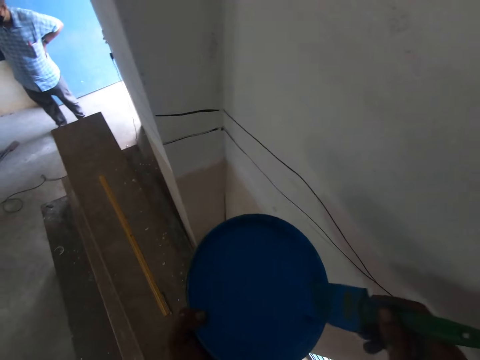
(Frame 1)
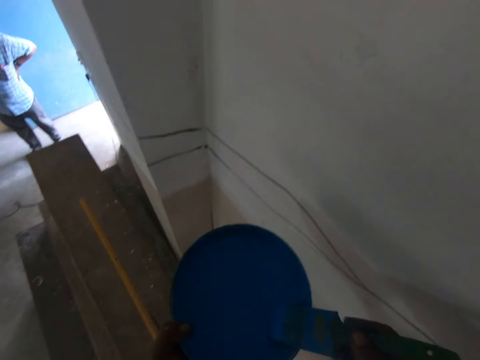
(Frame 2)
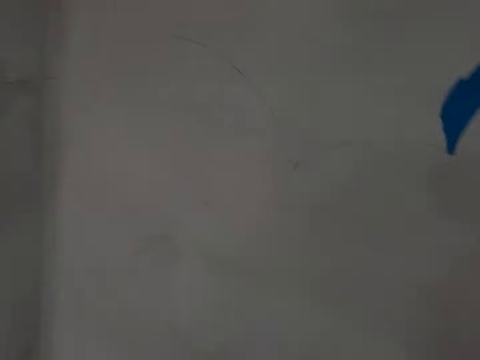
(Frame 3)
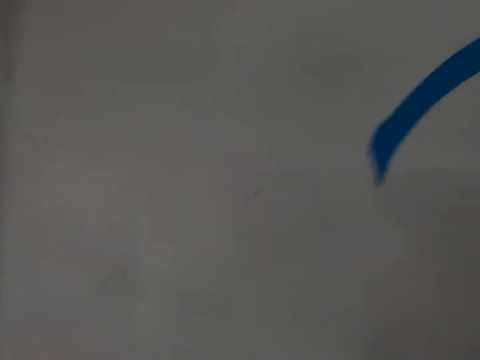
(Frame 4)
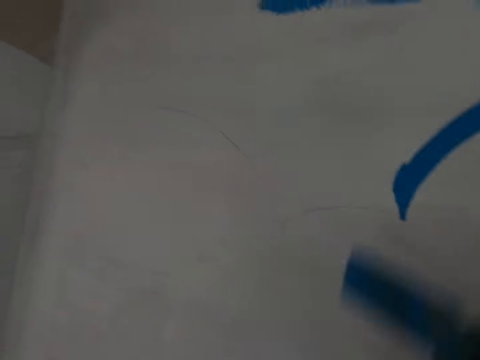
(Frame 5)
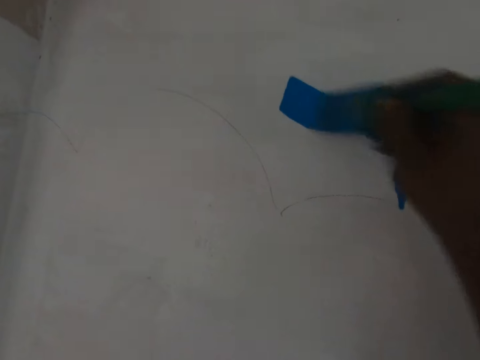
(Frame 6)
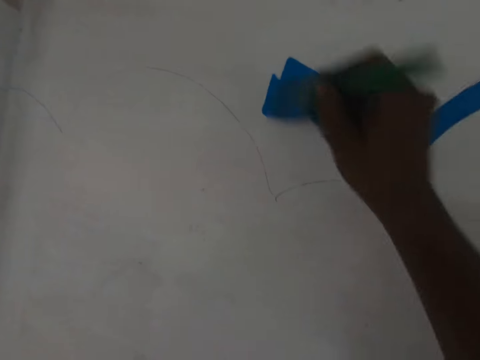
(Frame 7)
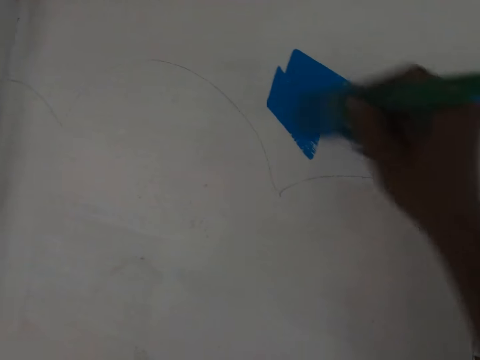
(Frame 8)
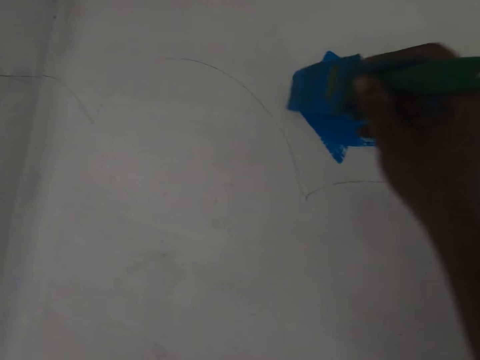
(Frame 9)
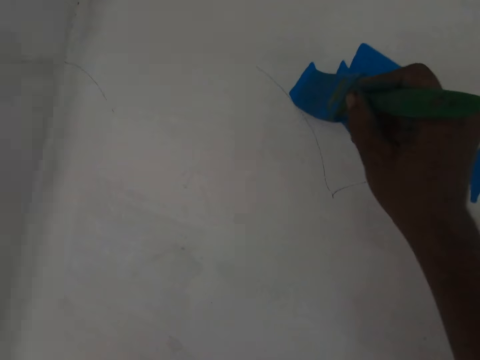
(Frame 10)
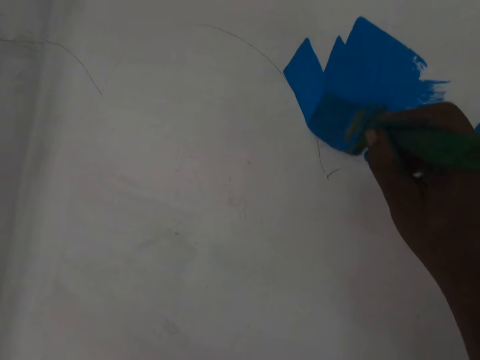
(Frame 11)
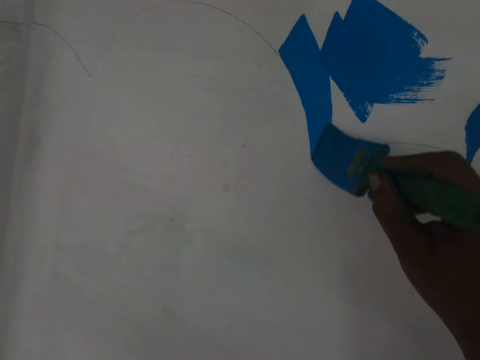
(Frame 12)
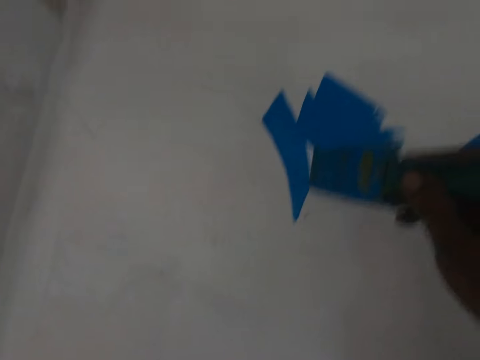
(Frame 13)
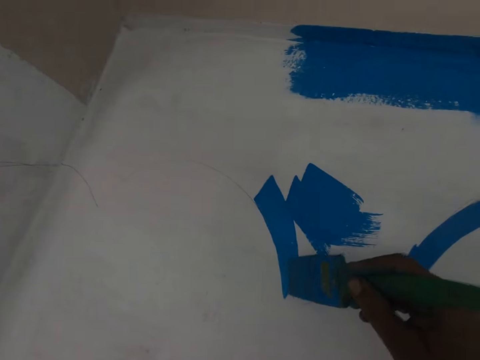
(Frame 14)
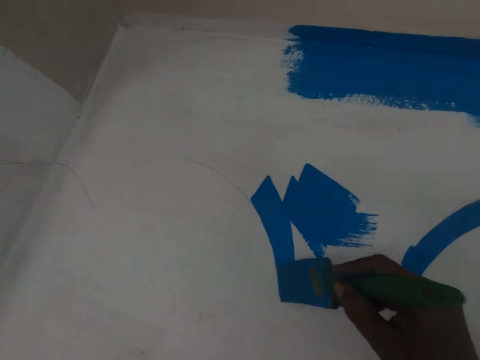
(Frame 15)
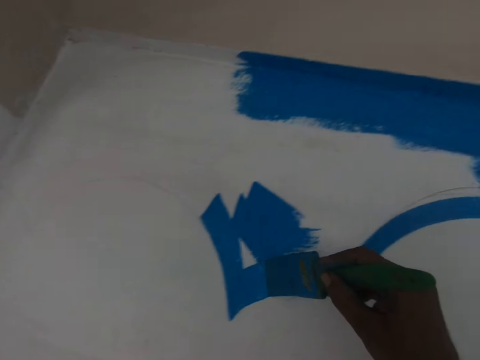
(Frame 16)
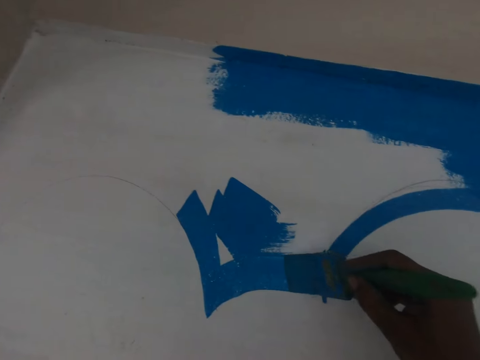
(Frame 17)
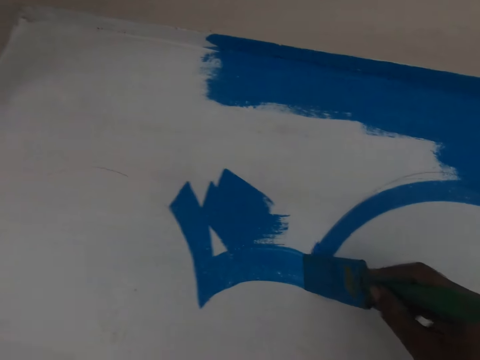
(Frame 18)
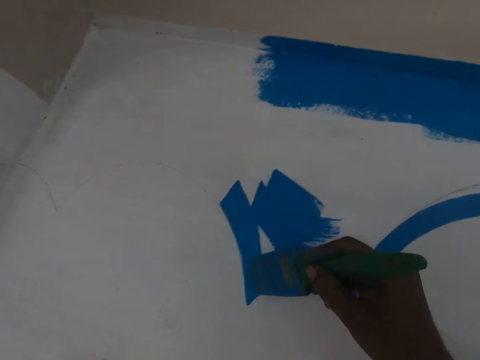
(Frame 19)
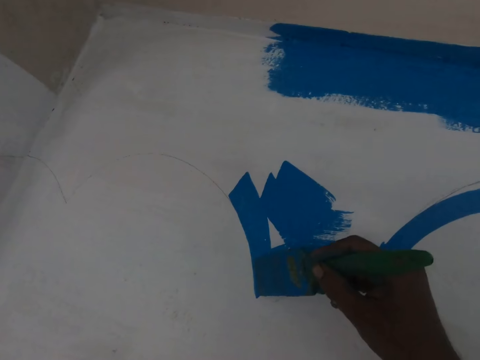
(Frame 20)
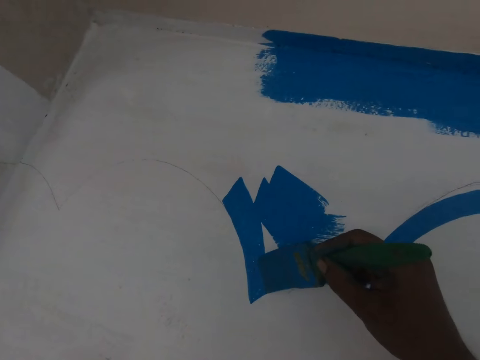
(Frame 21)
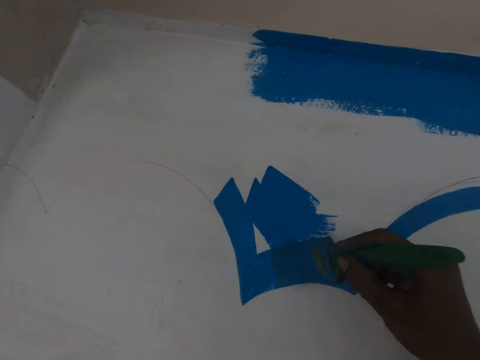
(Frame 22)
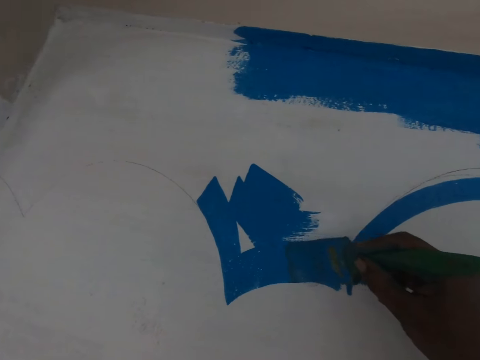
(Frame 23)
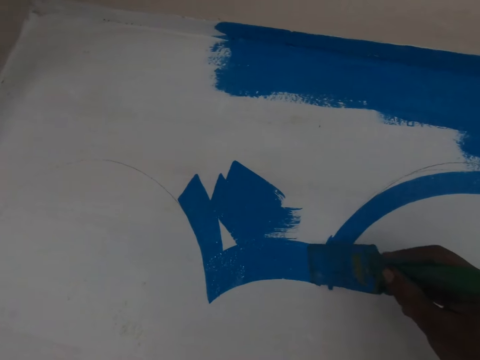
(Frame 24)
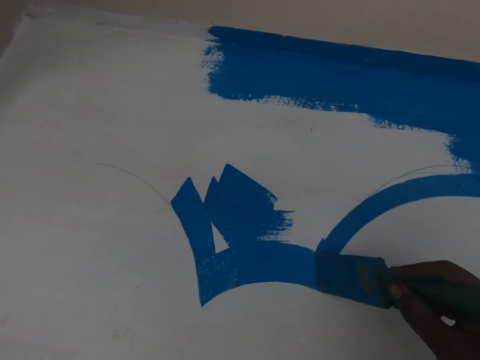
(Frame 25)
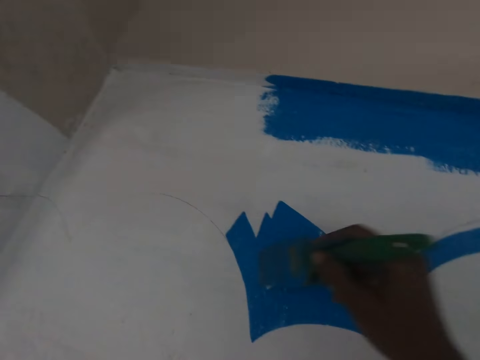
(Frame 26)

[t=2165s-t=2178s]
The camera wearer dips the brush in the paint. They paint the wall.

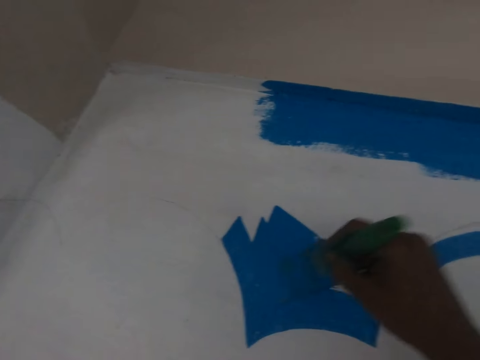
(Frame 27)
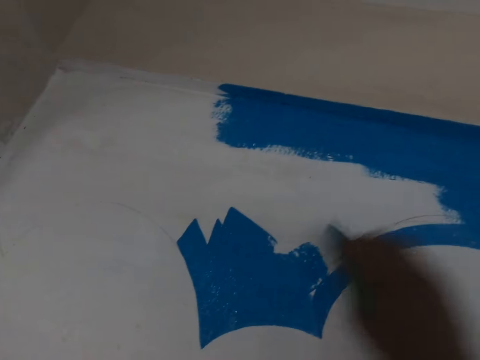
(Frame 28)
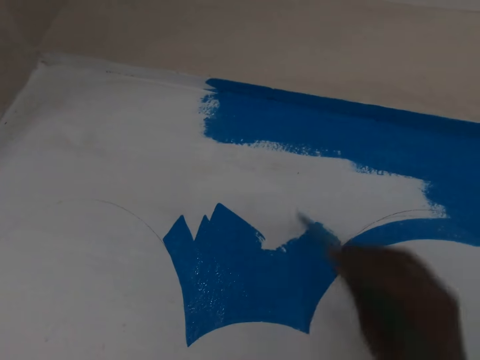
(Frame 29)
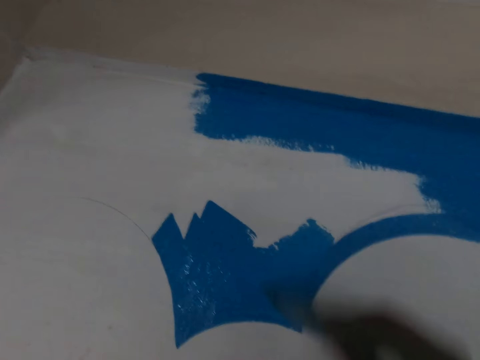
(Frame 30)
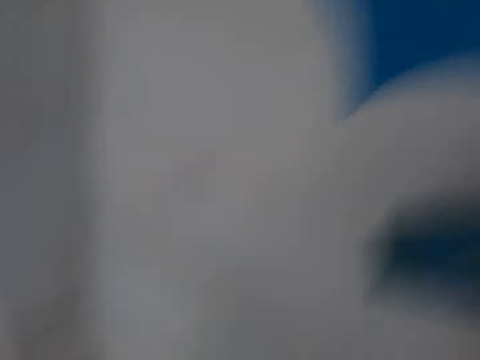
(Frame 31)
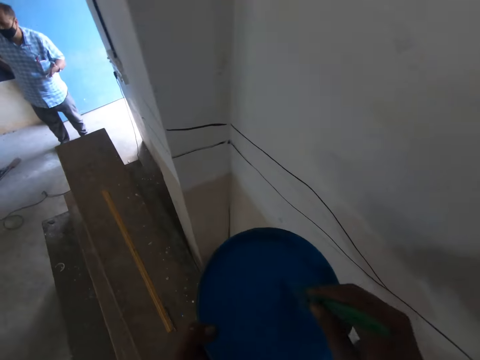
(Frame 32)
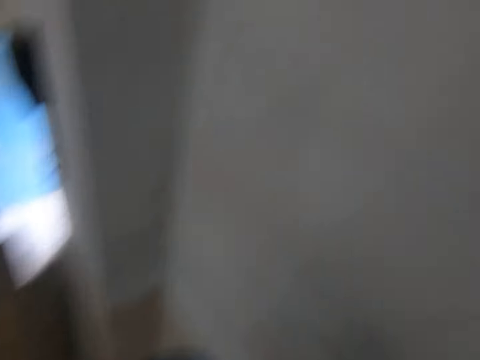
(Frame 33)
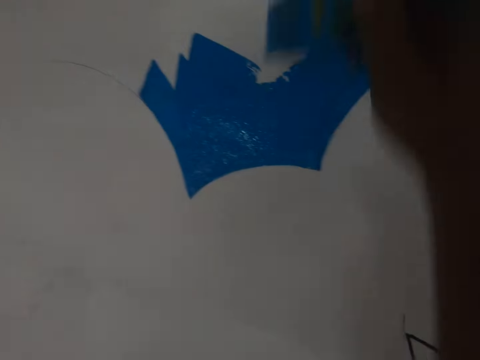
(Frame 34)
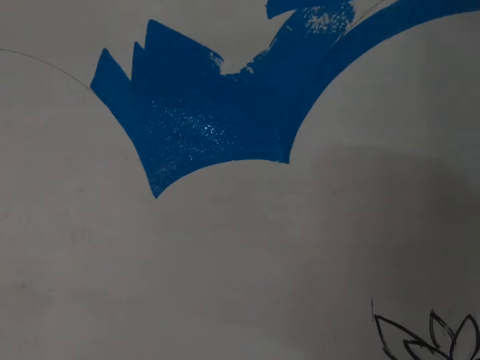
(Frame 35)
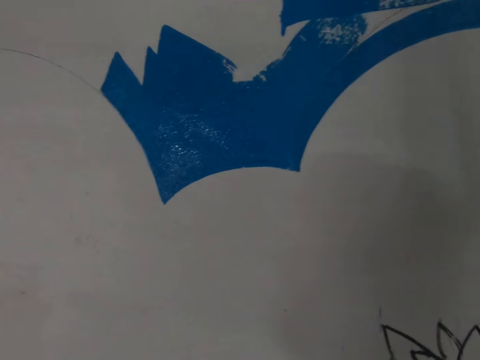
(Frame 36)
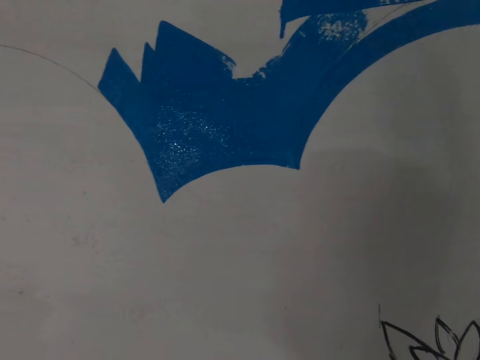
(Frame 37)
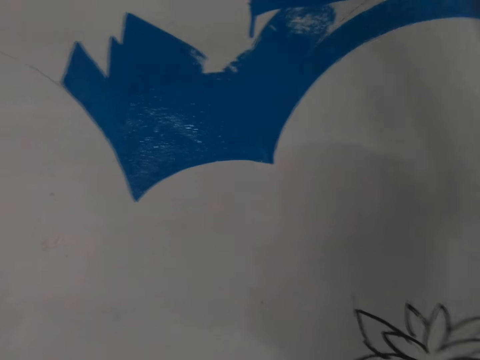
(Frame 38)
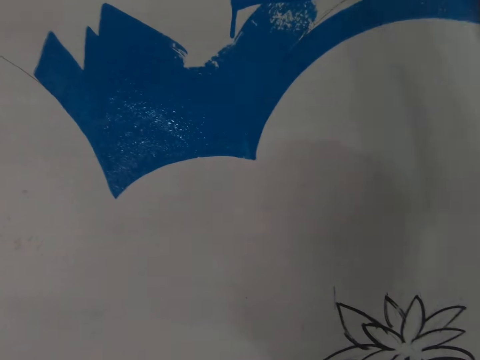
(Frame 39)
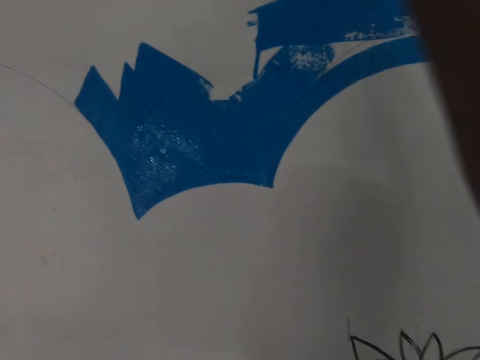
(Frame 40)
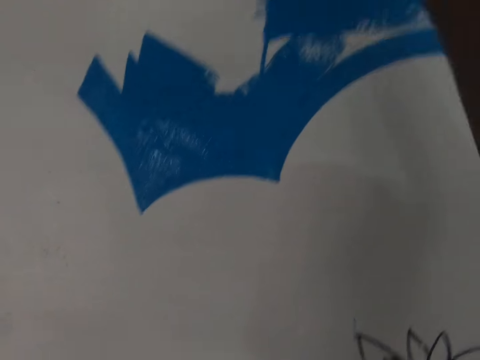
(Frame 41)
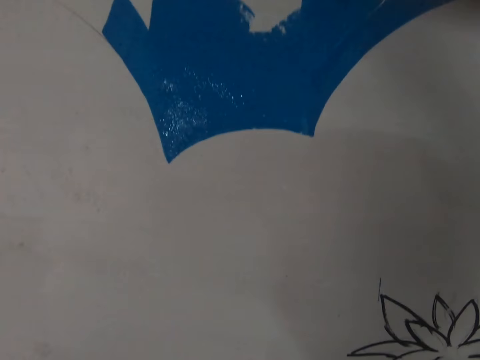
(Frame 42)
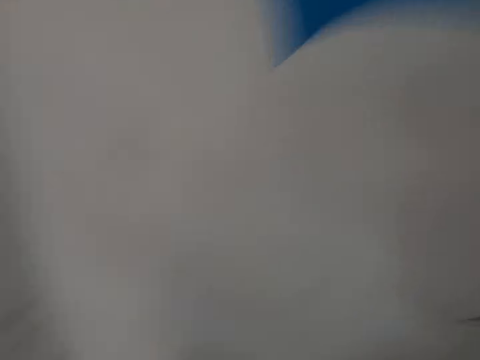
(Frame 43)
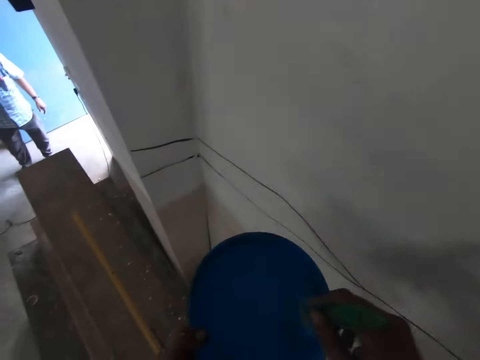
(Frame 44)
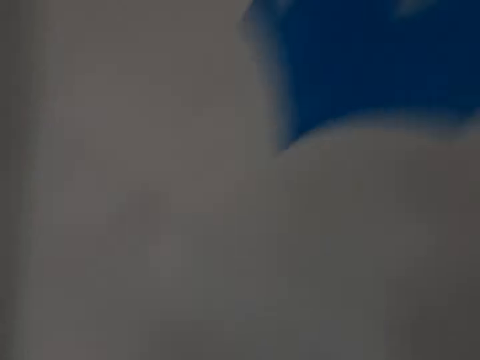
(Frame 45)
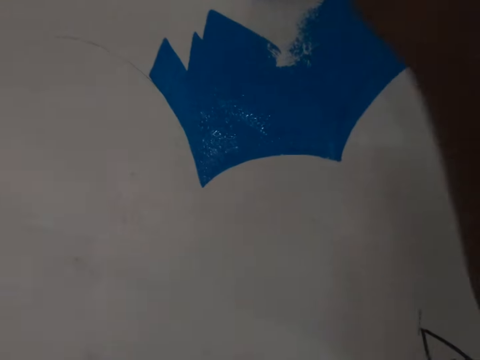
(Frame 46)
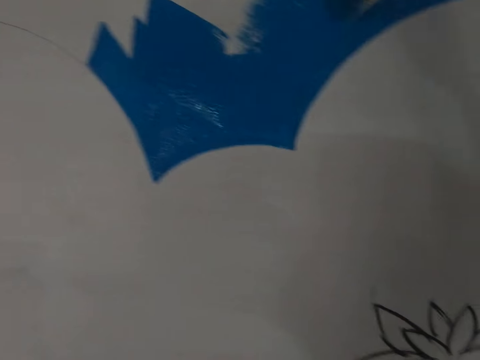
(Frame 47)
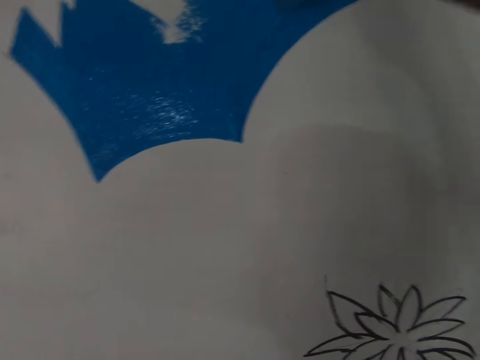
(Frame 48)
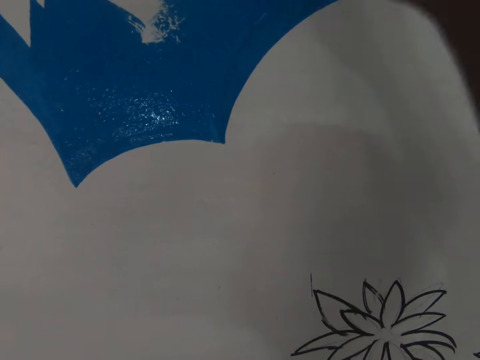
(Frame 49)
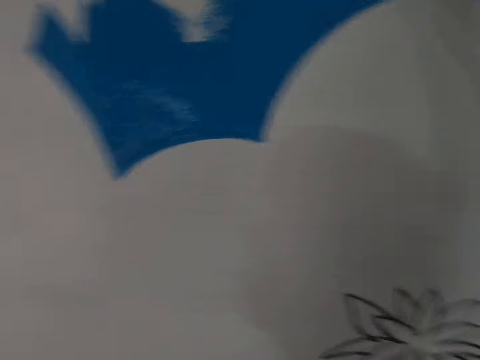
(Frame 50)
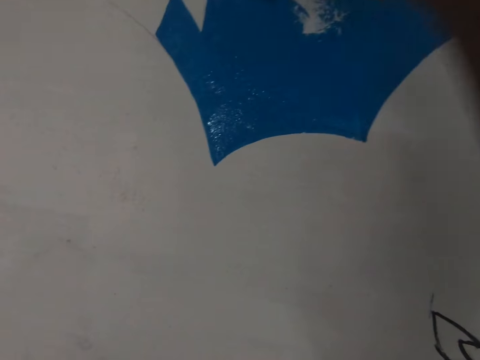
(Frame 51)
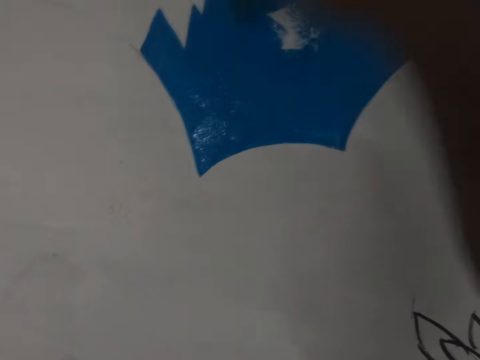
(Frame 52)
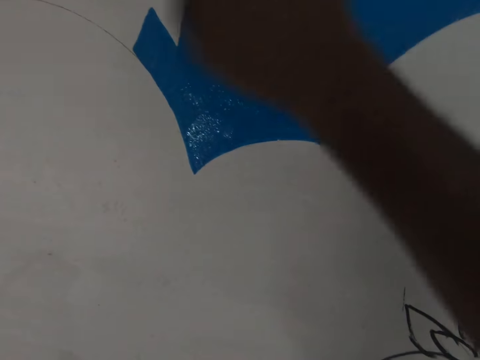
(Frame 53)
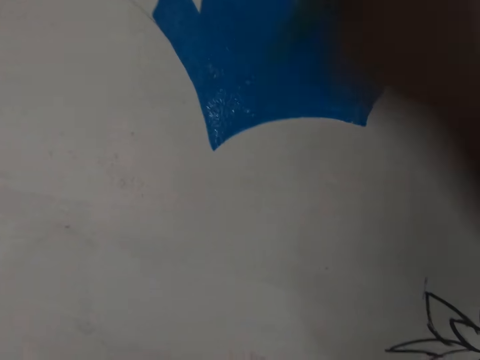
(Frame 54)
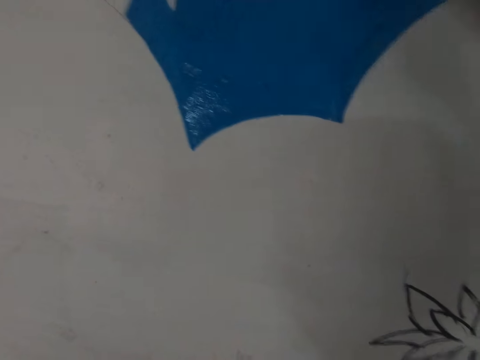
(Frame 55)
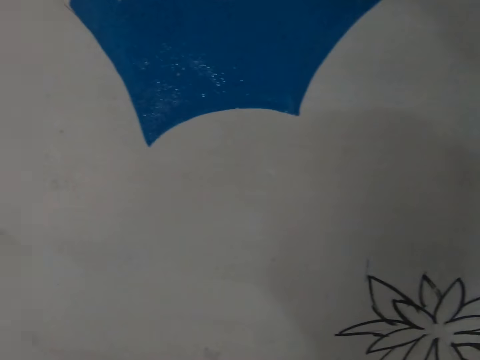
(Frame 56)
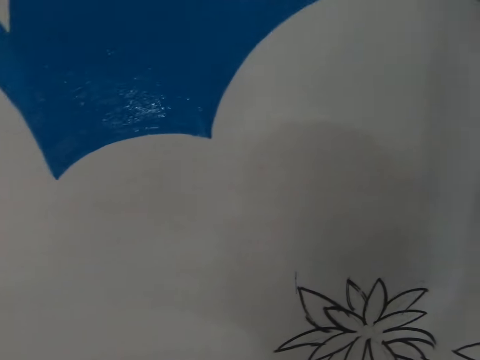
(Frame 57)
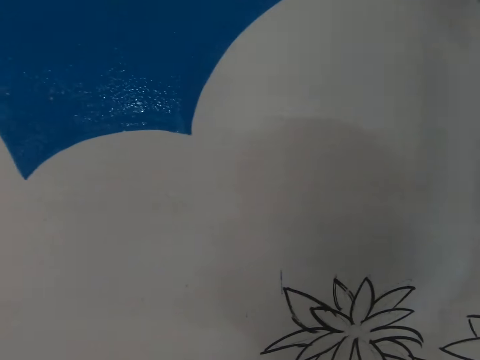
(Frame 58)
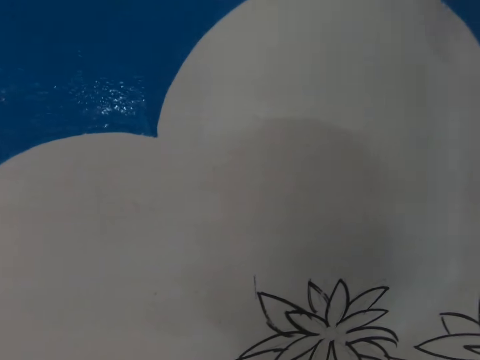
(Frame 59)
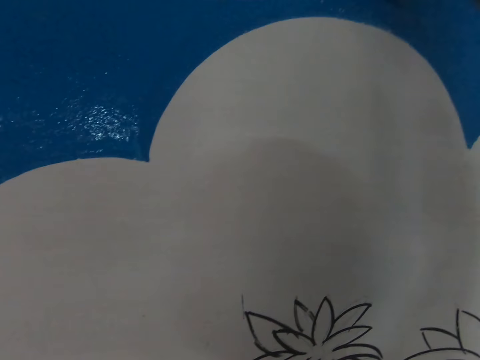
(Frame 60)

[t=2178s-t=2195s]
The camera wearer inserts the brush in the bucket. They scoop paint with a paint brush. They paint a wall with the paint brush. They insert the brush in the tin. They scoop paint with the paint brush. They paint the wall with the paint brush.
